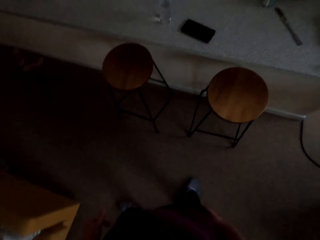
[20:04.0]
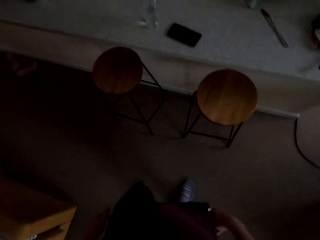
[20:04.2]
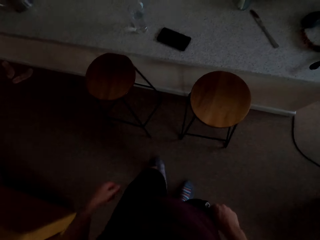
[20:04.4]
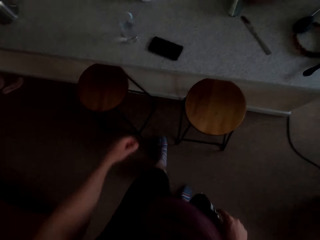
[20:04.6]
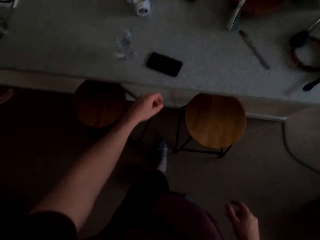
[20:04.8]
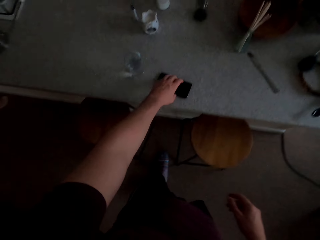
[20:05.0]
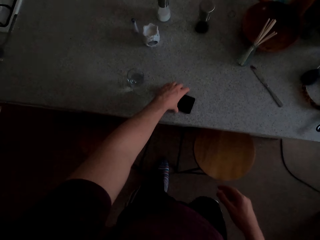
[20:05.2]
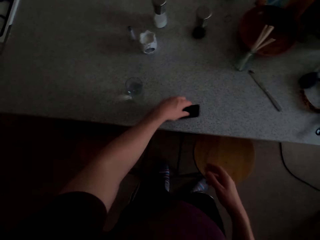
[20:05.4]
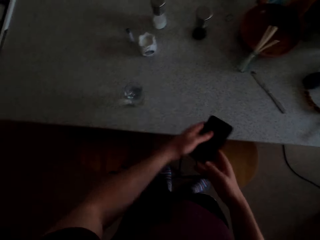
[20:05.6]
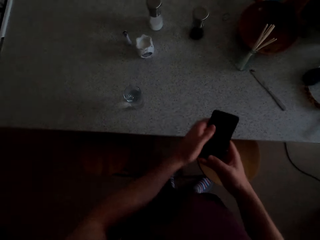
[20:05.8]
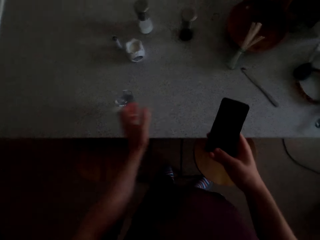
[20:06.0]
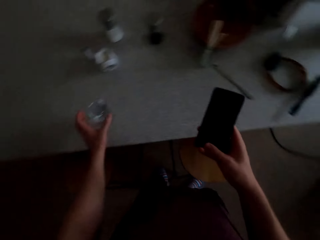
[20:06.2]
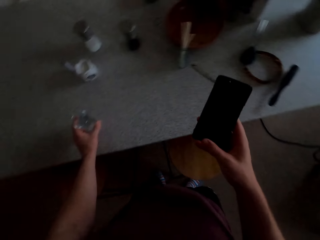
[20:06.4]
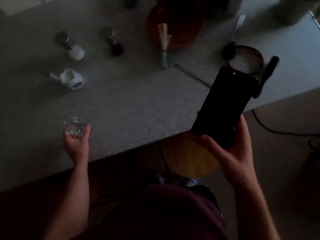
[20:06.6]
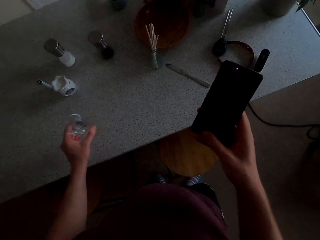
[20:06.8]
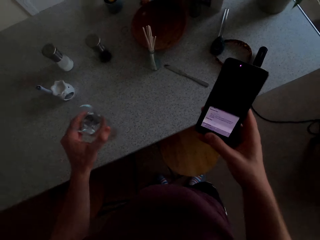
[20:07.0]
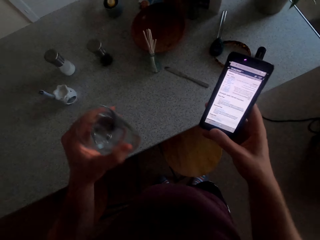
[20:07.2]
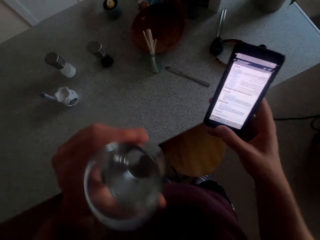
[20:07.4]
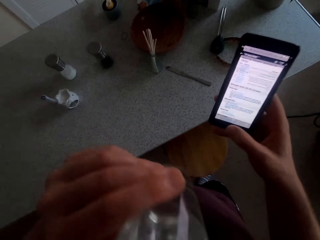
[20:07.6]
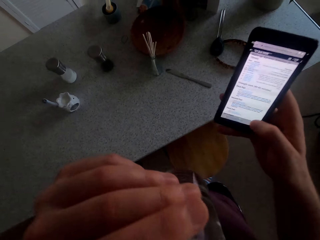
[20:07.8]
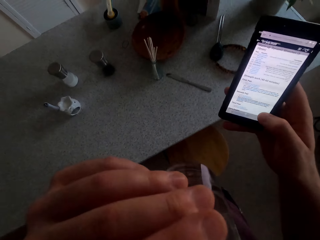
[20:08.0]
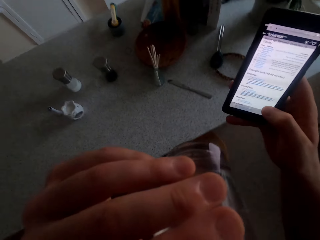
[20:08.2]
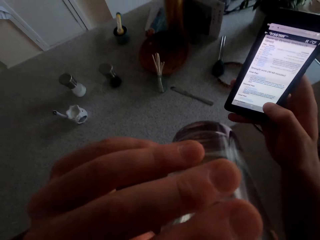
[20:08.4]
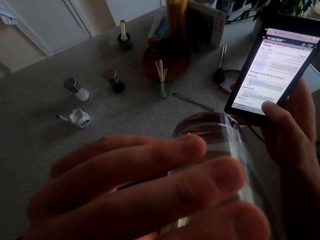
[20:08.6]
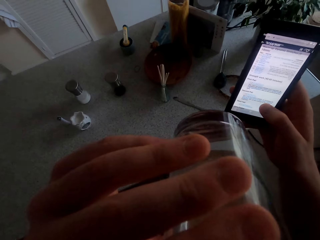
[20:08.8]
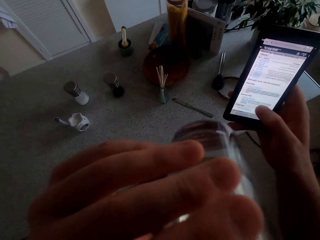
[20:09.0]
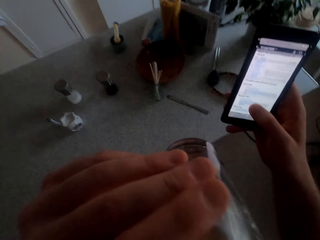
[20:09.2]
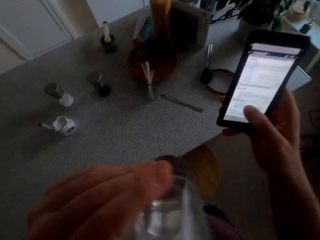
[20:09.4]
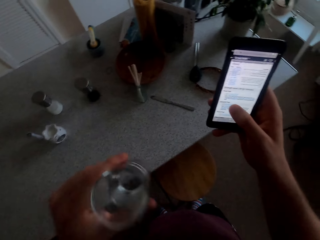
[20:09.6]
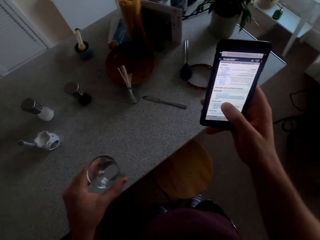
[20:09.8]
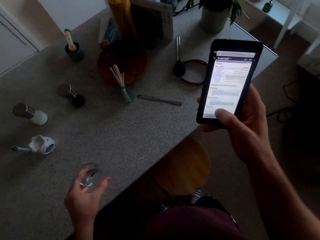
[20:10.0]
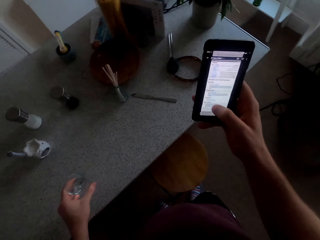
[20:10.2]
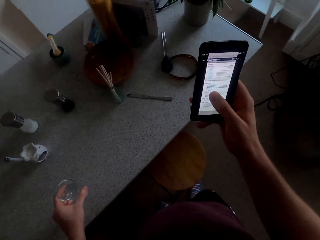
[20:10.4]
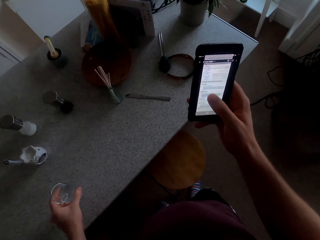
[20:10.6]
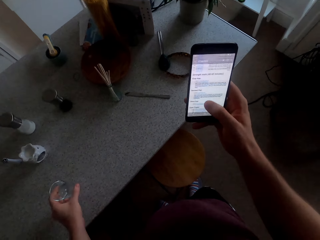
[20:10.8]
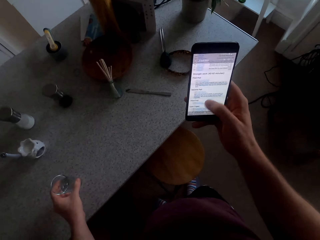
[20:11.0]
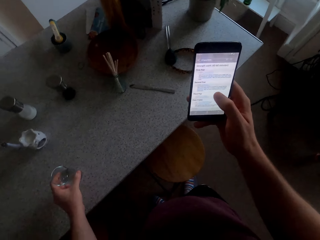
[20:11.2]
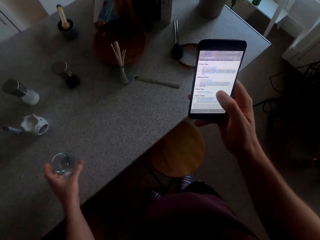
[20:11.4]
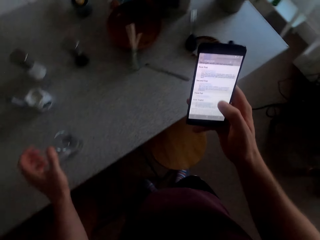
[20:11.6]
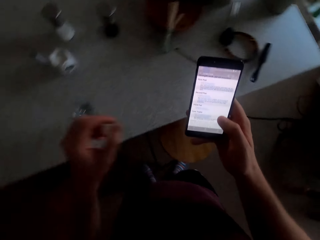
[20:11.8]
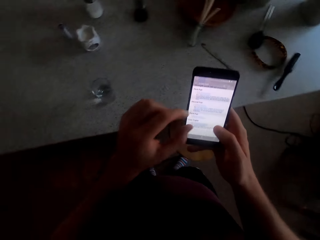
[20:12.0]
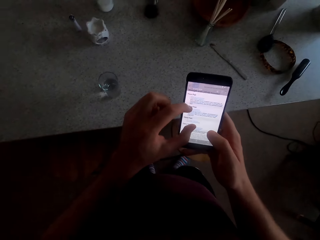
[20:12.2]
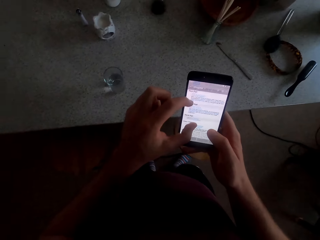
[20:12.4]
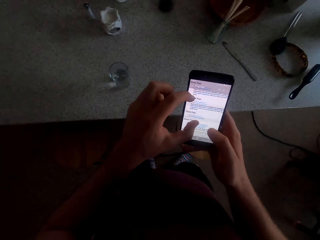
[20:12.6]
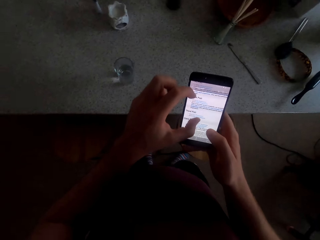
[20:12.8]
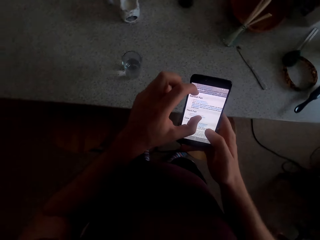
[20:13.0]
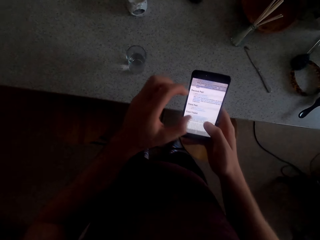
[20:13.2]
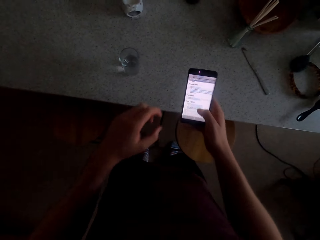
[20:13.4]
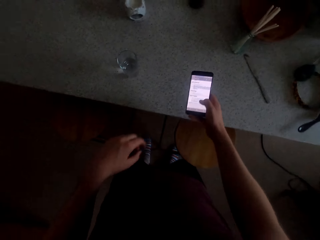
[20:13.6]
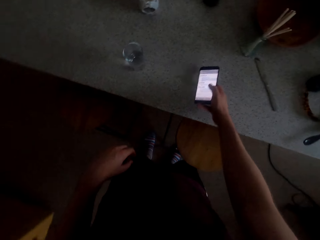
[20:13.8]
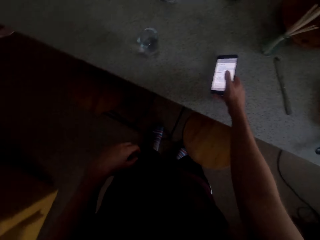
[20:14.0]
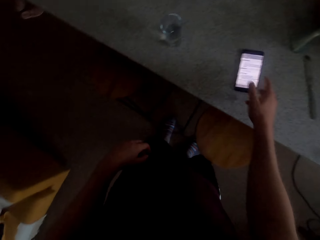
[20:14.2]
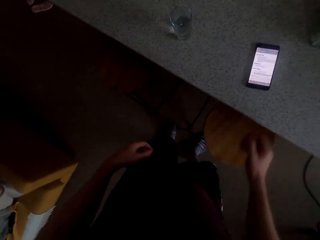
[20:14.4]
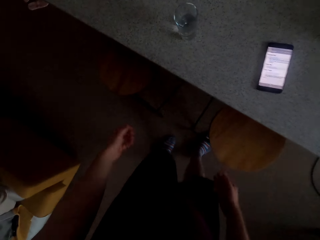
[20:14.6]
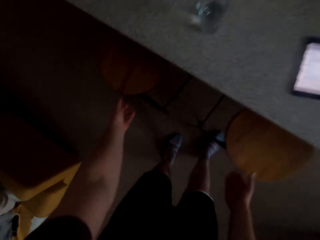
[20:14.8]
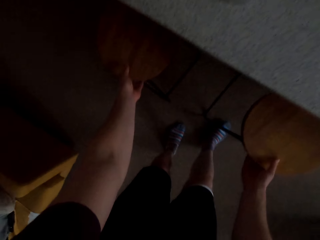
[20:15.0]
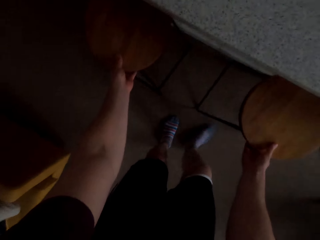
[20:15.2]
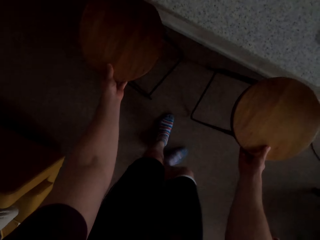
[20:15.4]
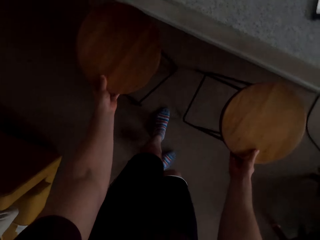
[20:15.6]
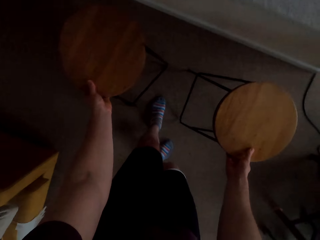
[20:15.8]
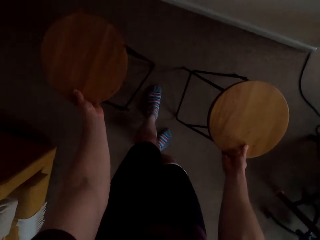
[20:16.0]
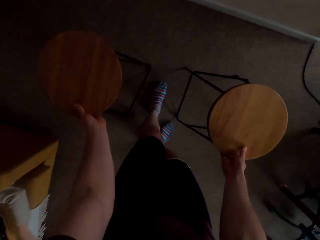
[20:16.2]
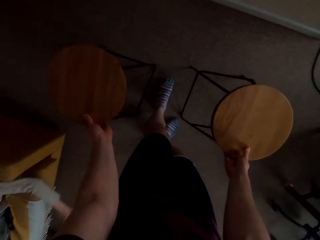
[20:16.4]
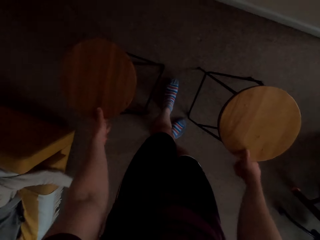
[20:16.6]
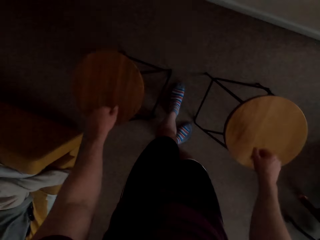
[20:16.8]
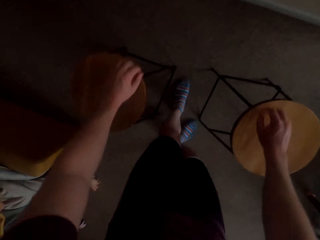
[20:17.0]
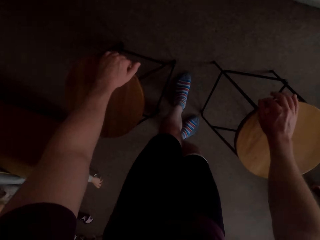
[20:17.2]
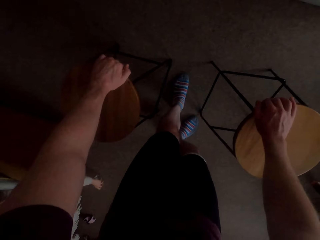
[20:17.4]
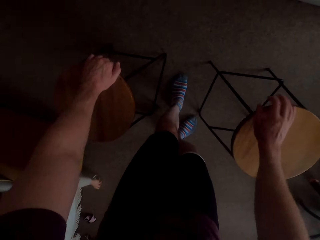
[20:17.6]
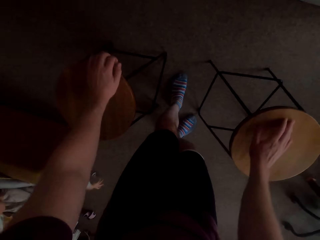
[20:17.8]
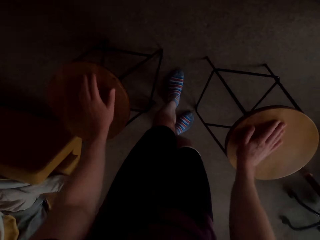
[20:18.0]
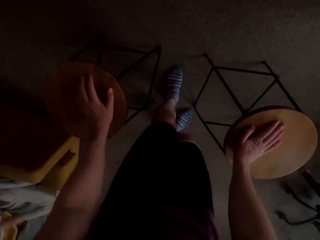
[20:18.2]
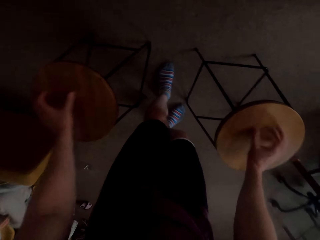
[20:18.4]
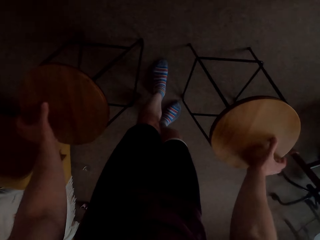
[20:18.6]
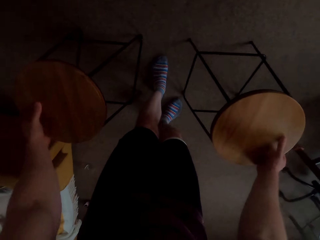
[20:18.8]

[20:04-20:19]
The camera wearer picks up his phone. He picks up the glass of water. He drinks the glass of water. He scrolls his phone. He scrolls his phone again. He moves the kitchen stool.

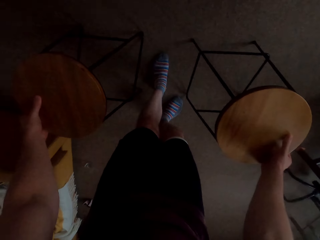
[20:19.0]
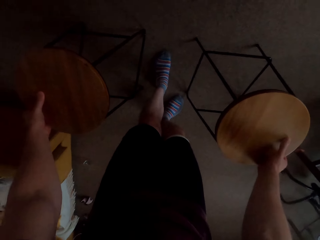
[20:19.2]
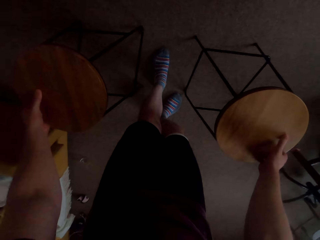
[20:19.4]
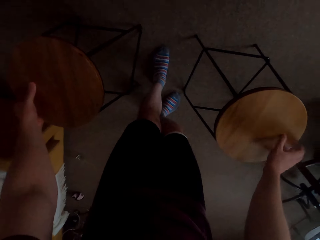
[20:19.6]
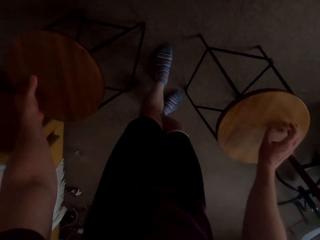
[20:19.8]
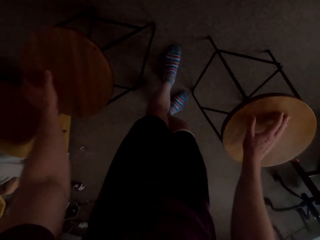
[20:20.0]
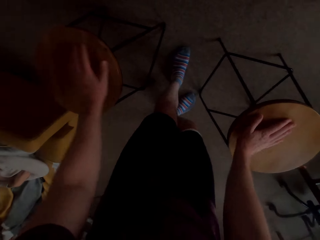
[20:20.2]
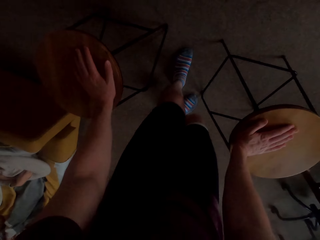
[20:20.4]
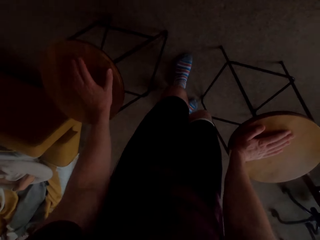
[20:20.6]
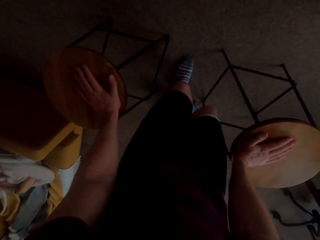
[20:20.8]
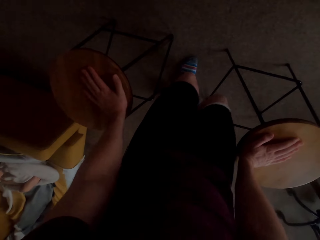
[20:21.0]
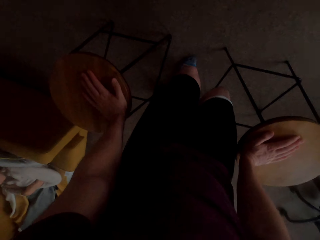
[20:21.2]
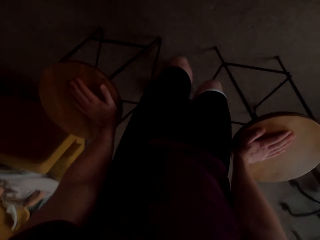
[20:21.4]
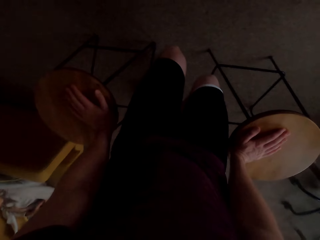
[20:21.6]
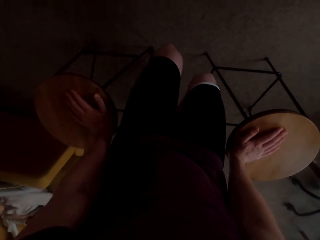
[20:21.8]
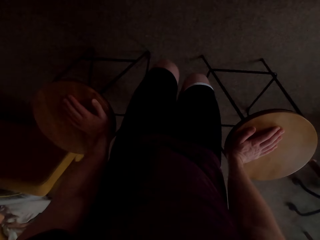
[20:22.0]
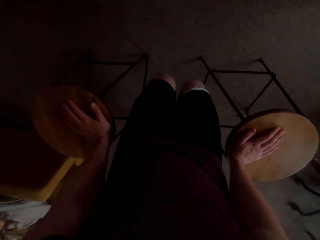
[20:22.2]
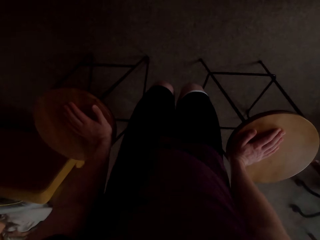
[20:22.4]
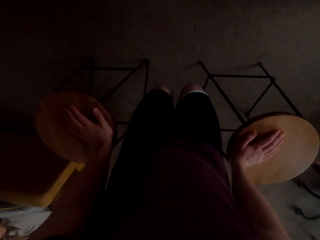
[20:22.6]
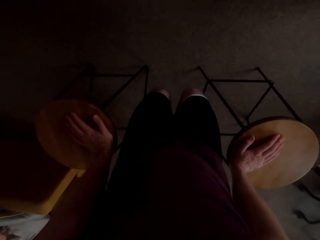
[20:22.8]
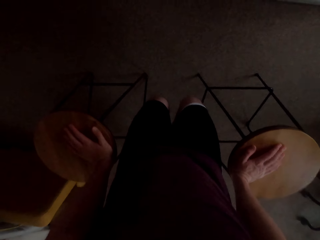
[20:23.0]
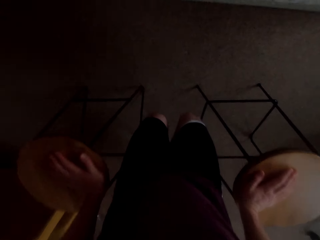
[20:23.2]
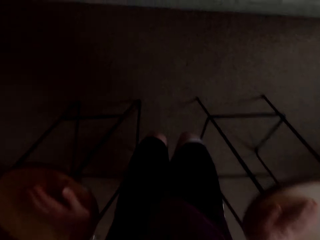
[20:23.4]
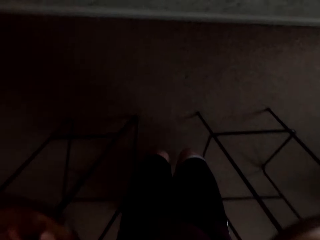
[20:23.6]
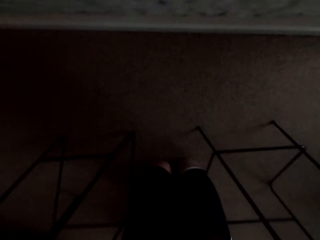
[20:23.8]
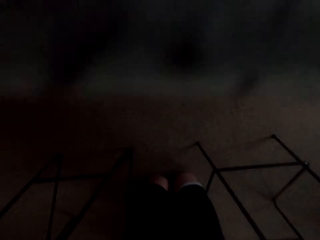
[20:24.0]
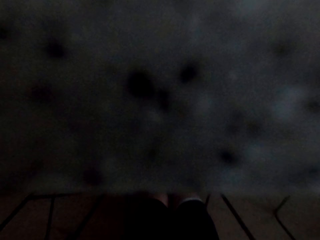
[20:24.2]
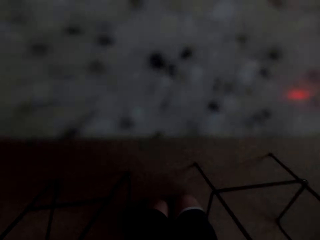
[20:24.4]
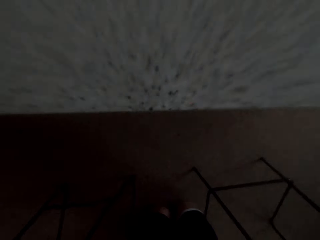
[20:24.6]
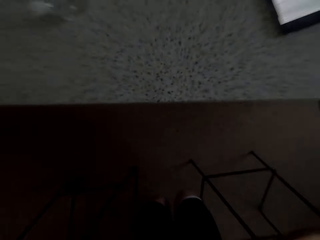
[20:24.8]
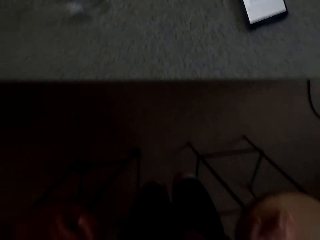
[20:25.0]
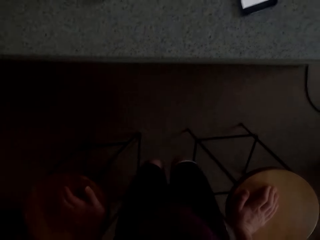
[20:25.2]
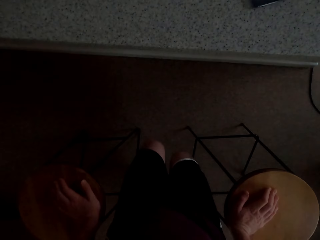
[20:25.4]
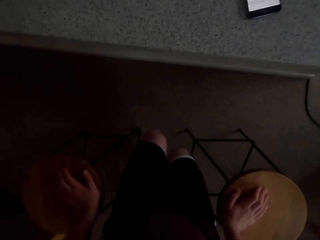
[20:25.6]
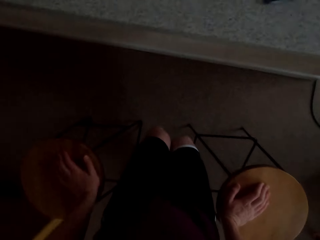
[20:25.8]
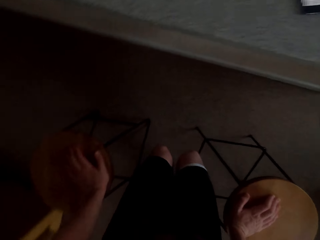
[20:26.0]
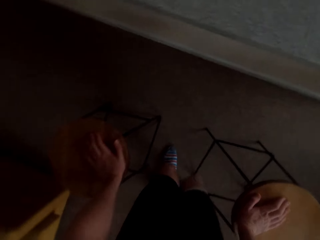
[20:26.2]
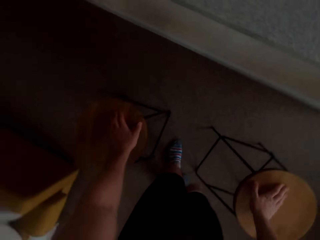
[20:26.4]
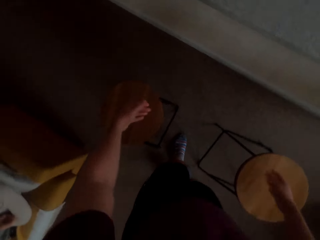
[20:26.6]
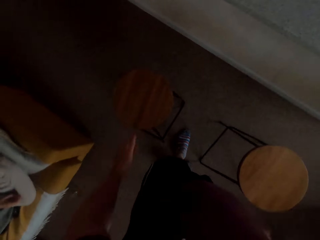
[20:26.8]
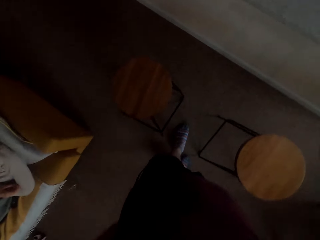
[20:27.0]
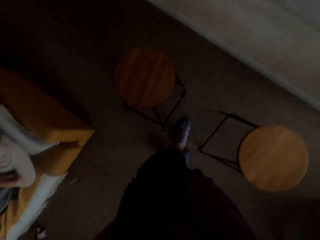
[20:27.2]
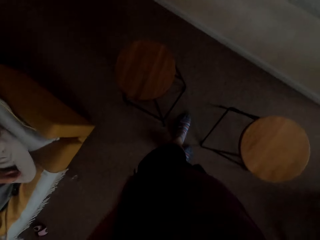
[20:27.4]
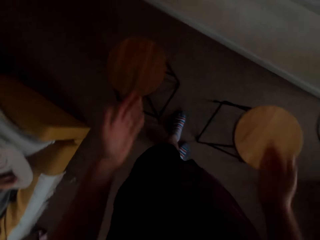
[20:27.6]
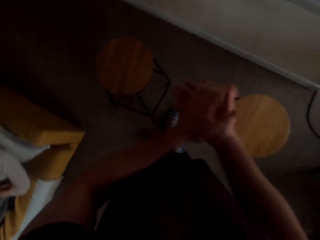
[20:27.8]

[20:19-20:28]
The camera wearer stretches on the stool.
